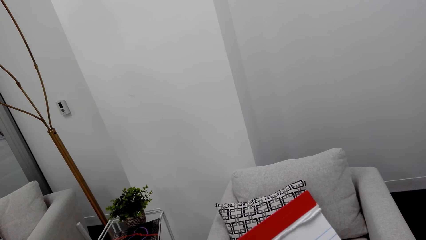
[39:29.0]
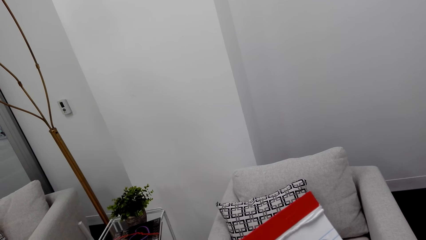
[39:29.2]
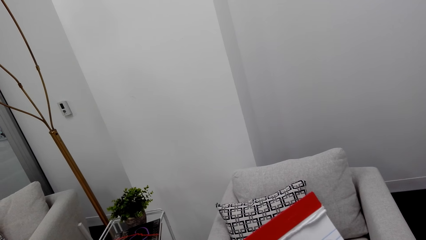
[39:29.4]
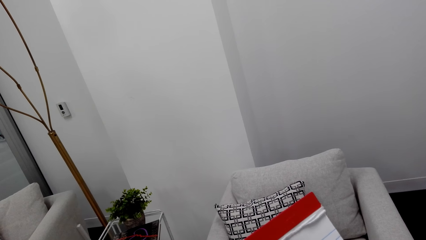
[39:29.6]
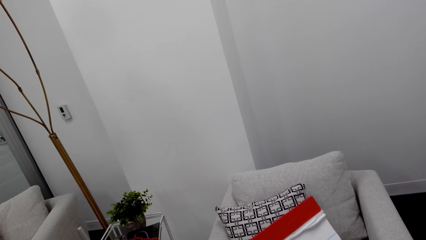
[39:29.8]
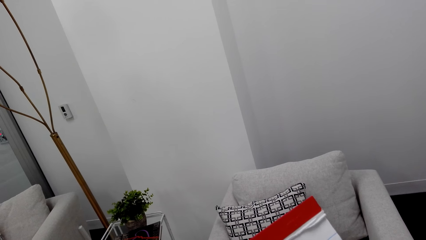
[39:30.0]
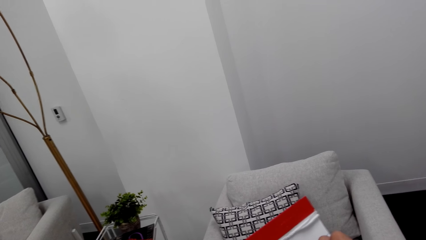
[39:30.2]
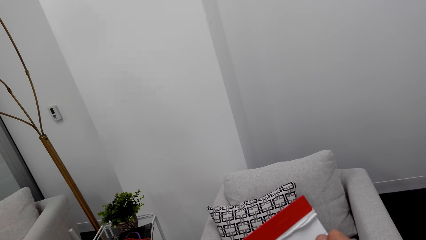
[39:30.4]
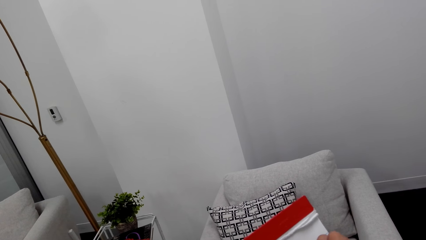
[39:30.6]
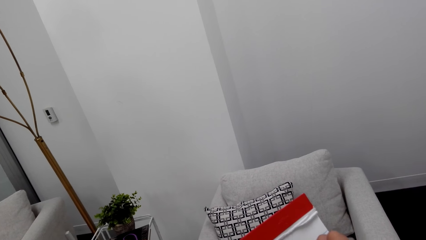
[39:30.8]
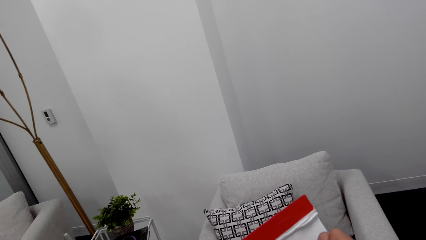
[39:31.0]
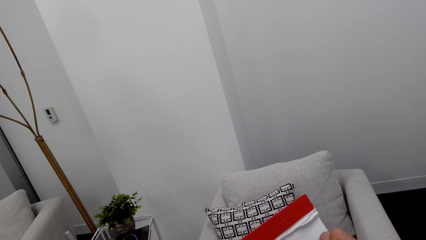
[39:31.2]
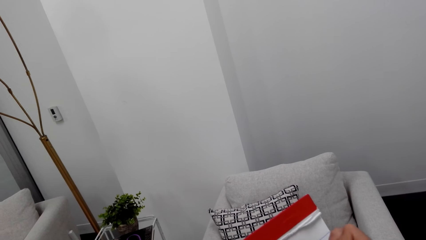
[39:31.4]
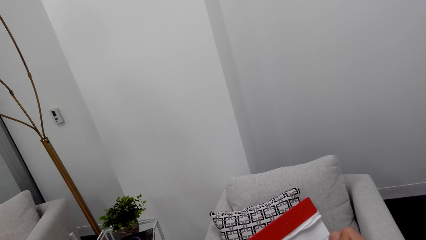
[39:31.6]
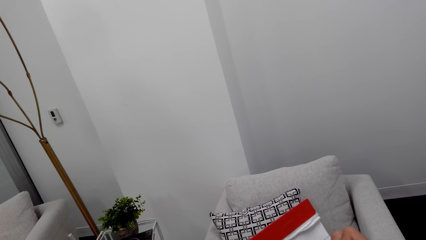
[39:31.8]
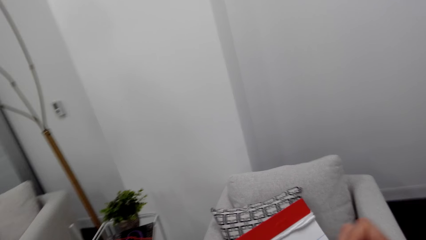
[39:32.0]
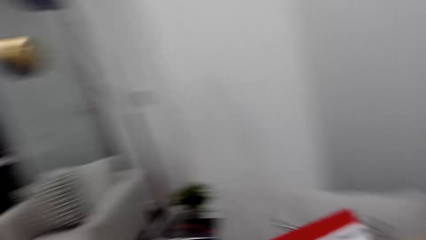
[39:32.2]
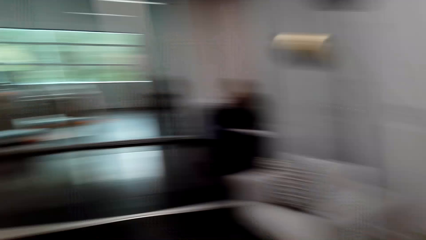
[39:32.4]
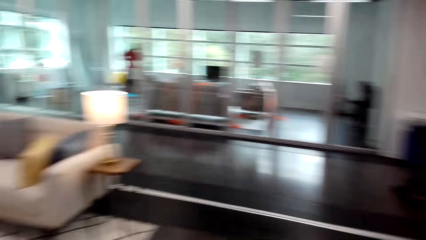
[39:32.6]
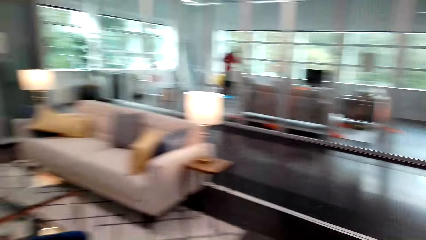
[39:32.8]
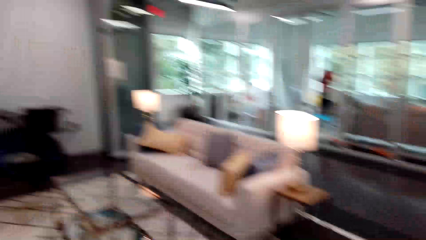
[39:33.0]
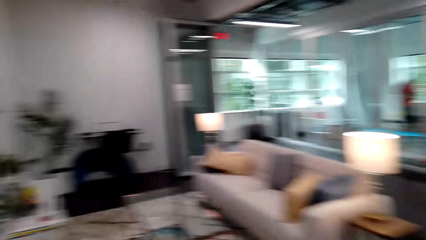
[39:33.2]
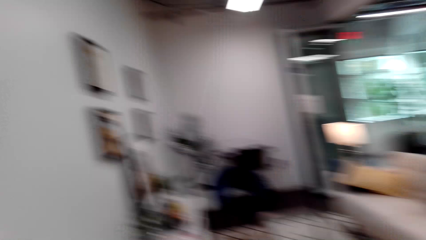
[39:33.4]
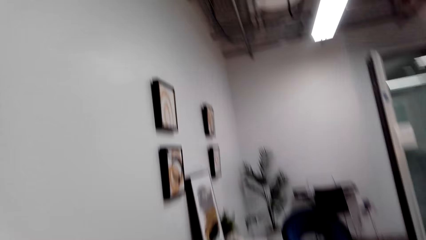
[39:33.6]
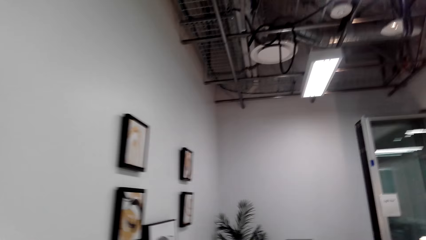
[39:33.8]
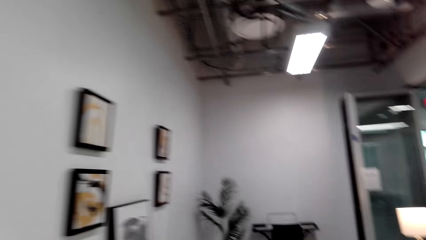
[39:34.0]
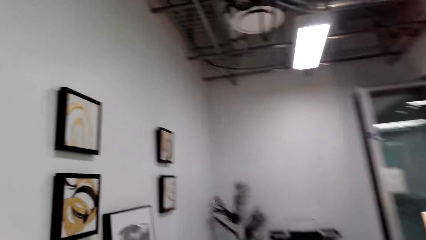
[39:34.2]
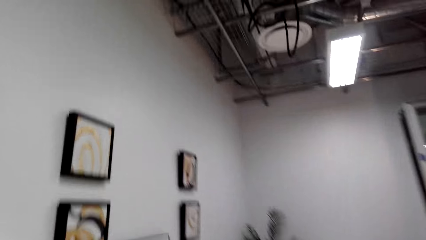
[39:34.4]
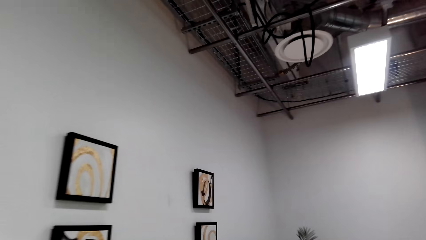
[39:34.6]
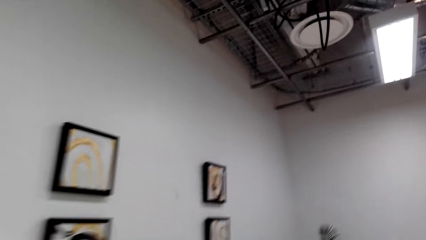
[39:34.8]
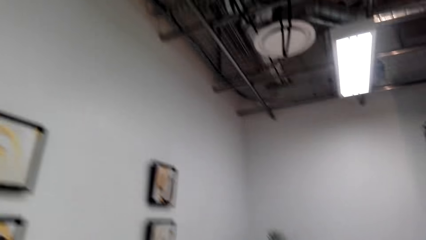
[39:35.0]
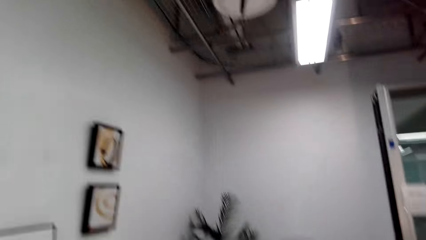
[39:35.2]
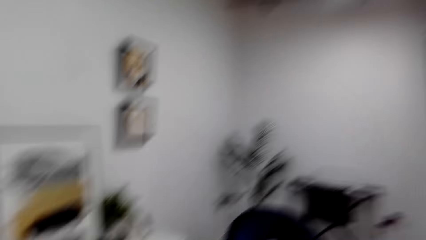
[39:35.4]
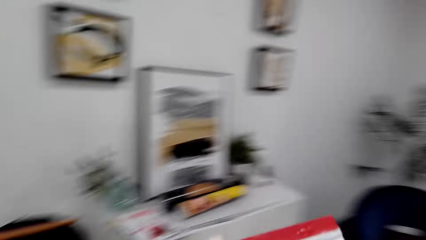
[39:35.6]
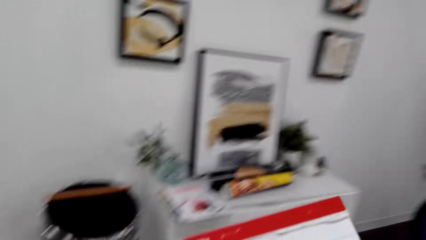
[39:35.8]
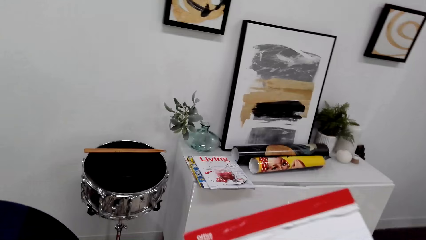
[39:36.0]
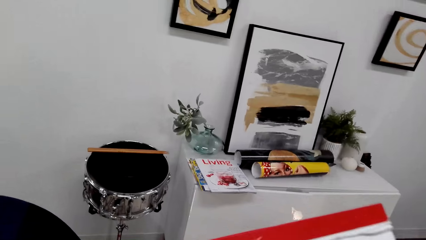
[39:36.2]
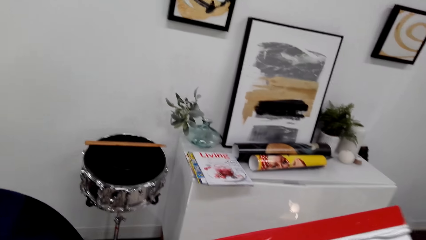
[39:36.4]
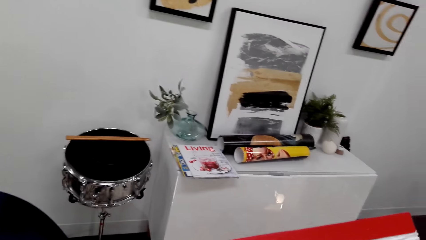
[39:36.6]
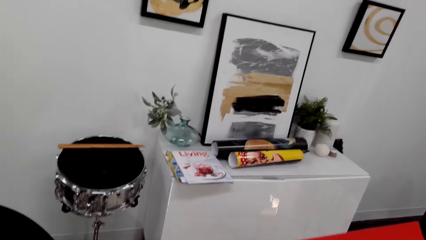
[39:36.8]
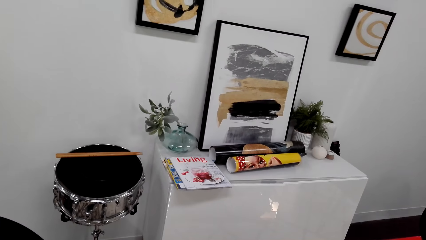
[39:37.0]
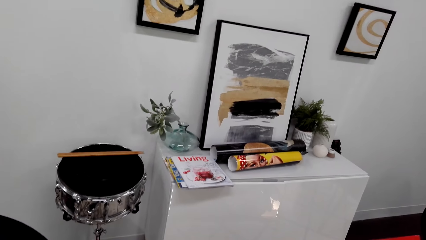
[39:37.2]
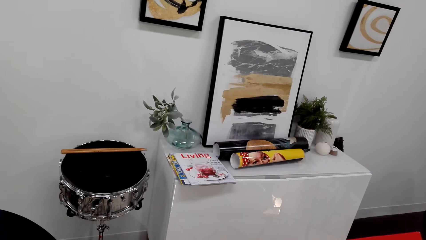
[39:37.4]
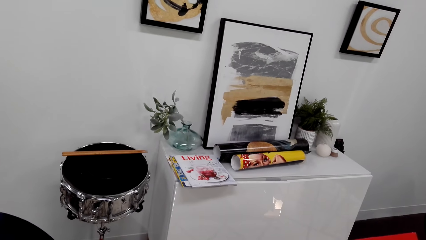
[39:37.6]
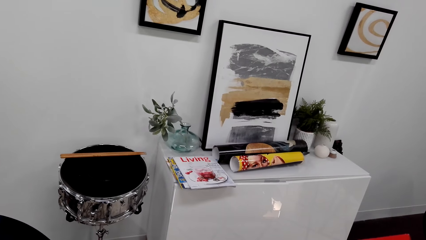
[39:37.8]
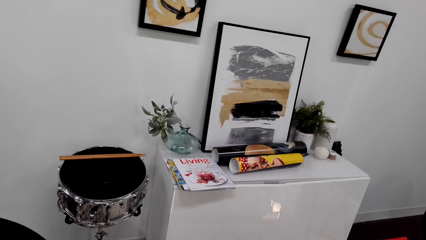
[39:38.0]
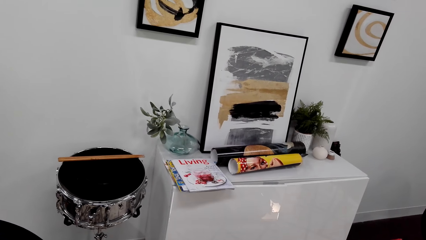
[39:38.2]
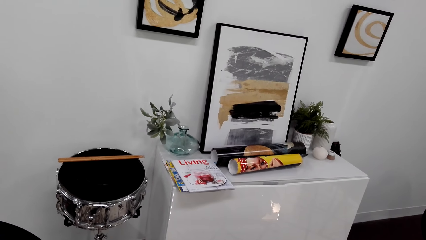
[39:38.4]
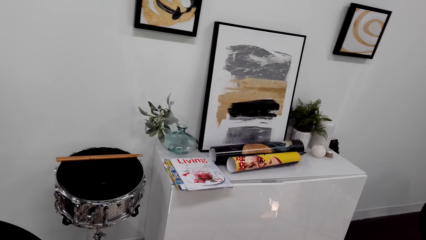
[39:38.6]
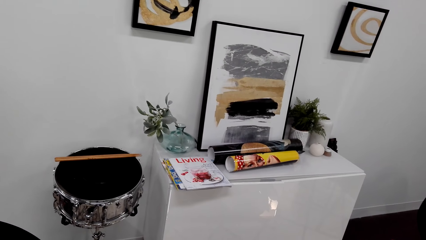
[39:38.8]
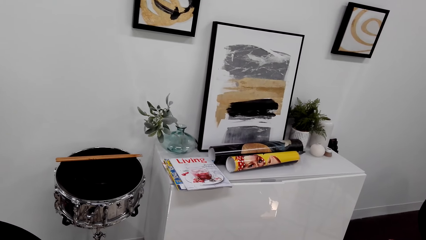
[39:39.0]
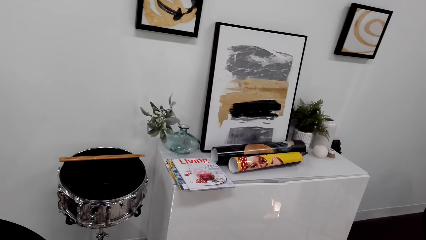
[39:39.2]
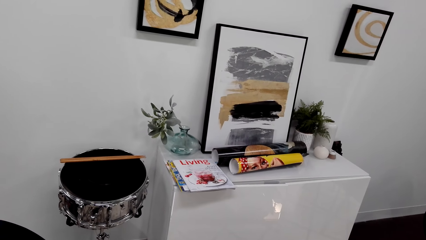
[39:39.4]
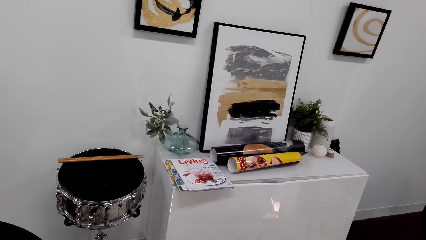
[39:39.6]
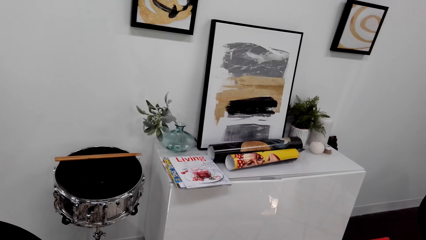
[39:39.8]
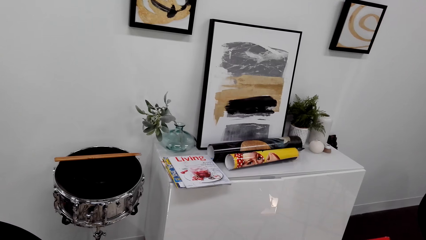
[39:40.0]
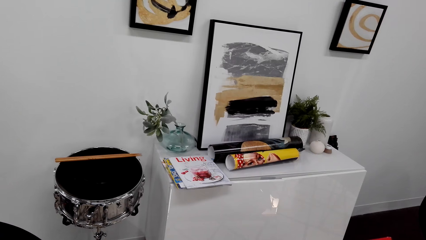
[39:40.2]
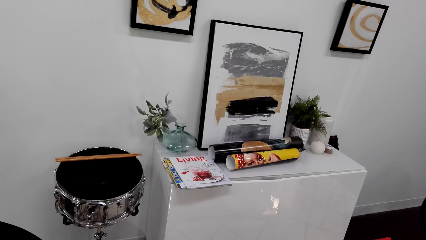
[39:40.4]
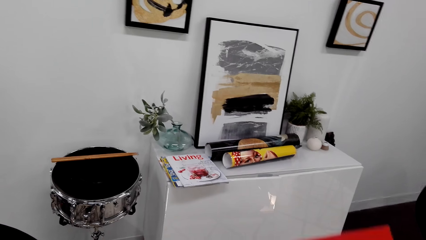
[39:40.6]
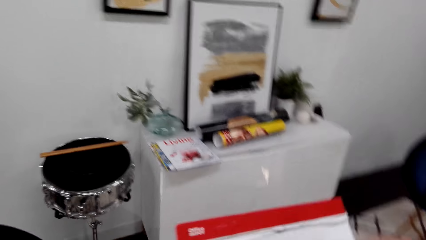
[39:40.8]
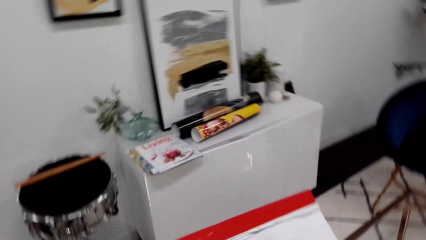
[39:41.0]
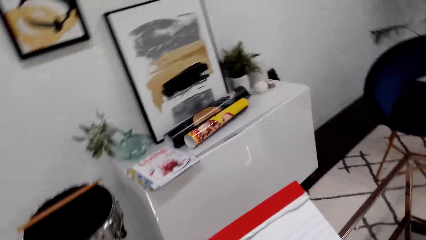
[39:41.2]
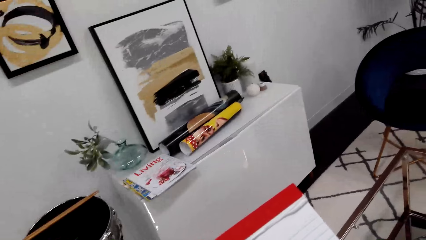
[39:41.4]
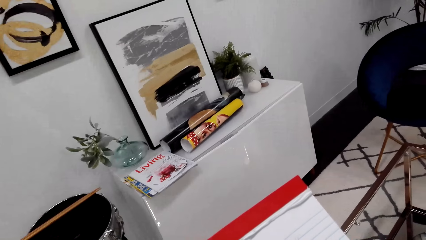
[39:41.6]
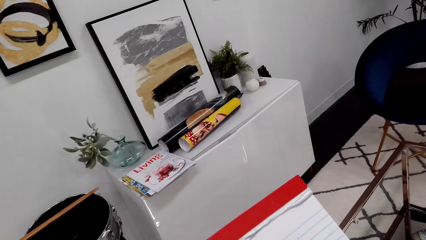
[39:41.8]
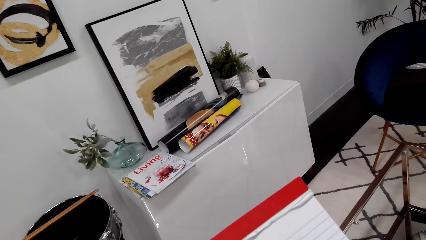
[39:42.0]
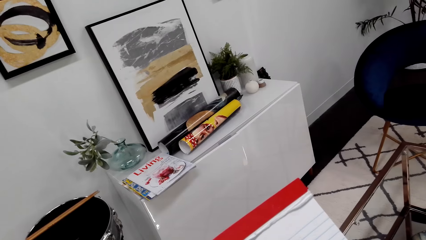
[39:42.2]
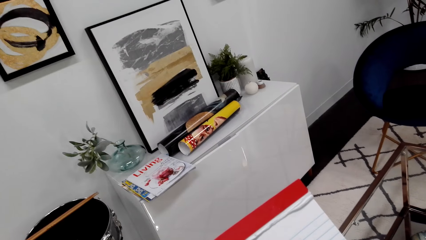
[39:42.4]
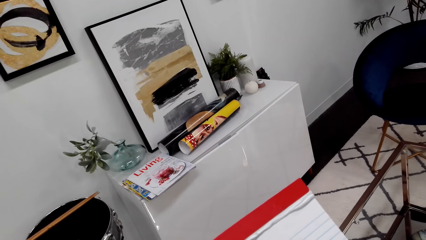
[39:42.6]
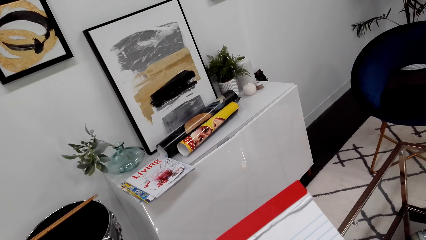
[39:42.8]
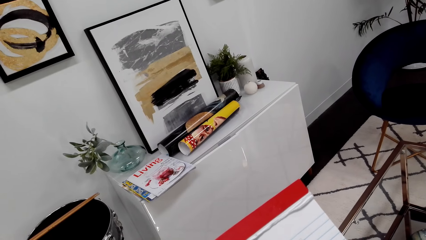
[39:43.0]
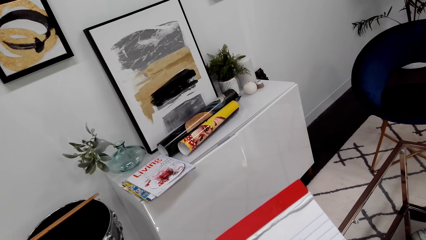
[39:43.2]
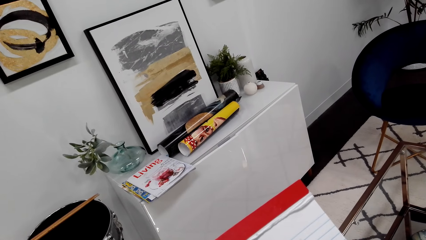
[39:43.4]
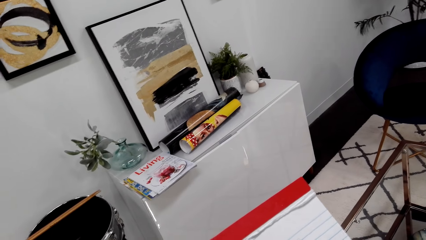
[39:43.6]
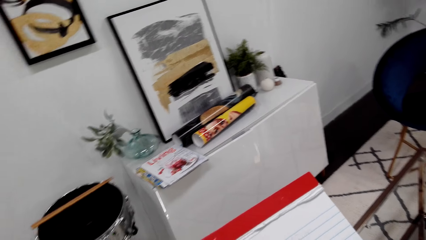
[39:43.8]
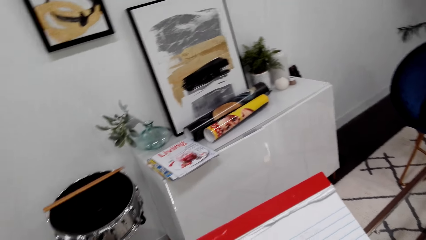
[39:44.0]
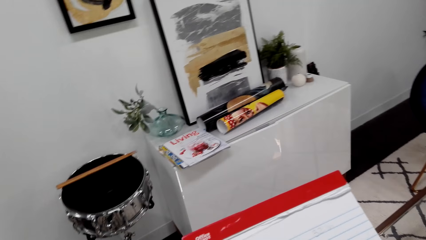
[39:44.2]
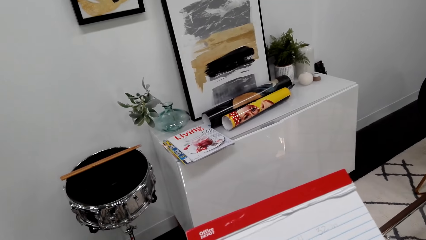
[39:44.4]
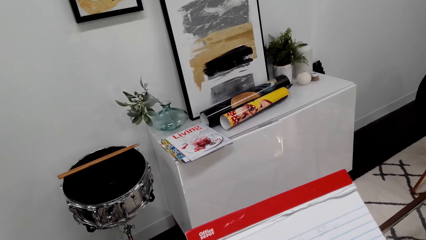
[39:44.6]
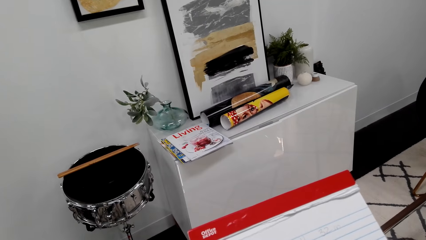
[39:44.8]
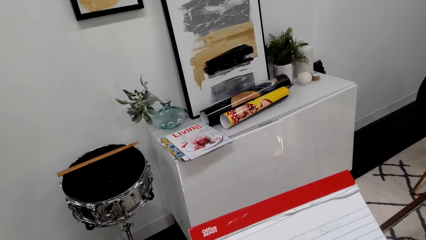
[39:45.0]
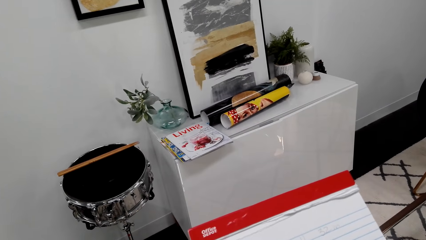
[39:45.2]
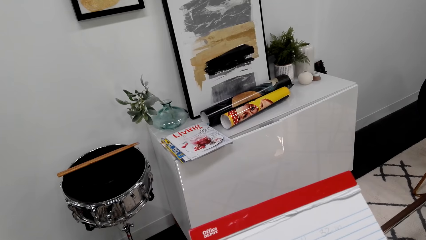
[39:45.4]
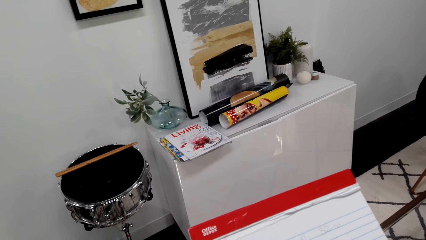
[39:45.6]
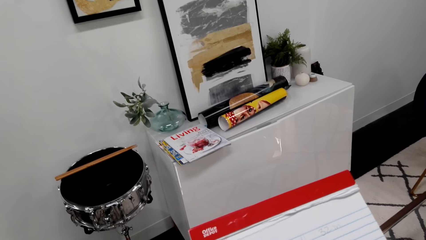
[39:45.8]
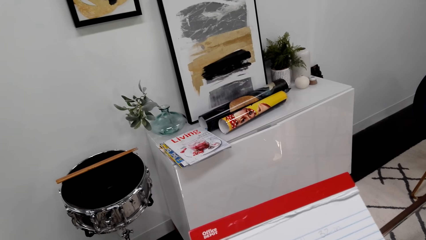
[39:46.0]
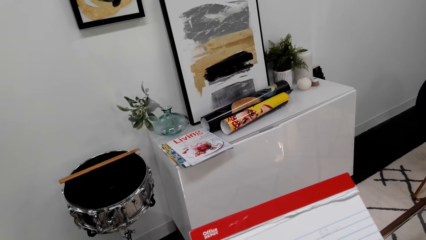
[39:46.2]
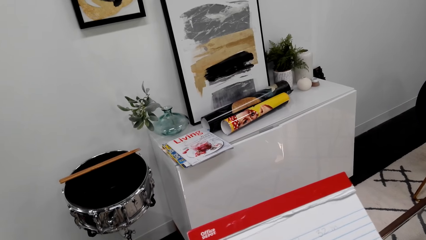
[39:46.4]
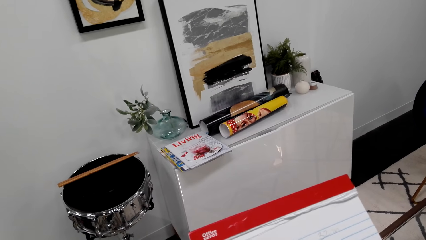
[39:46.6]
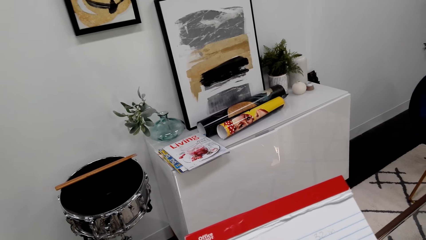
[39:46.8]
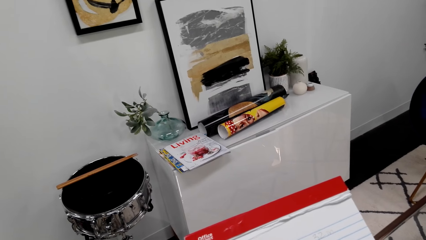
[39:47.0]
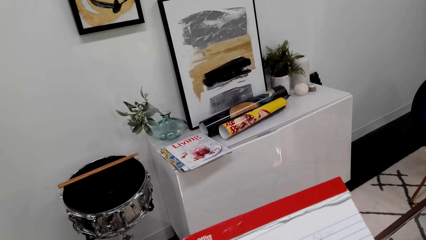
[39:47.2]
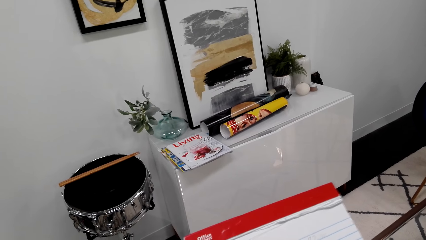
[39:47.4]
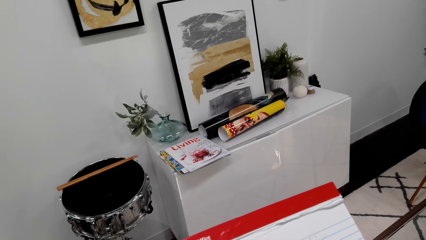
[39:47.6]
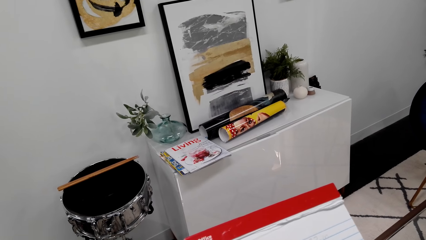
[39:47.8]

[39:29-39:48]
The camera wearer is writing on the book. They walk in the room. They look at the decoration. They look at the book.
